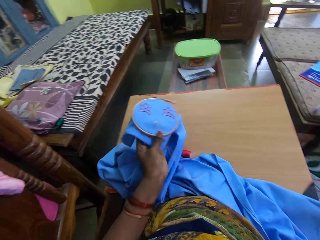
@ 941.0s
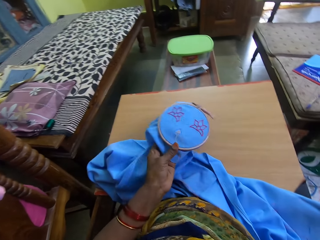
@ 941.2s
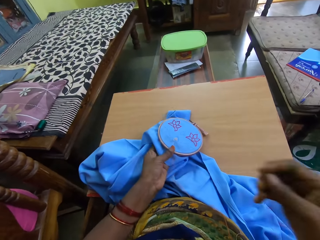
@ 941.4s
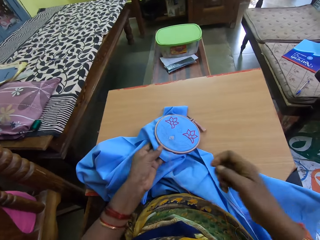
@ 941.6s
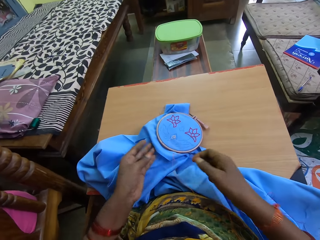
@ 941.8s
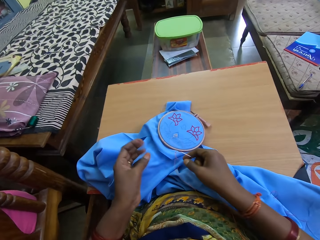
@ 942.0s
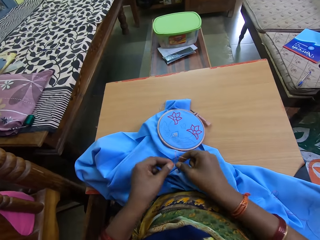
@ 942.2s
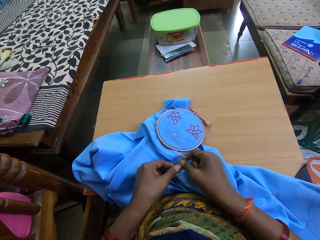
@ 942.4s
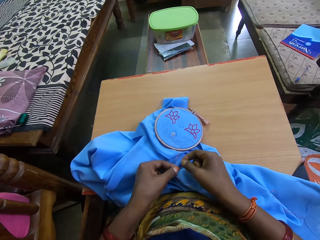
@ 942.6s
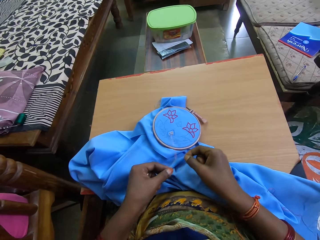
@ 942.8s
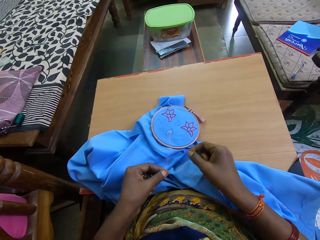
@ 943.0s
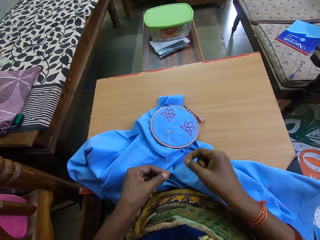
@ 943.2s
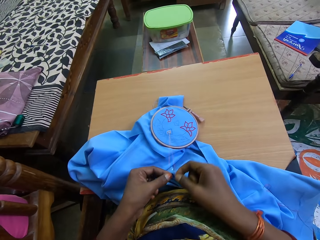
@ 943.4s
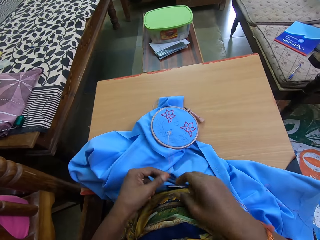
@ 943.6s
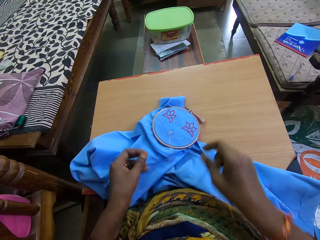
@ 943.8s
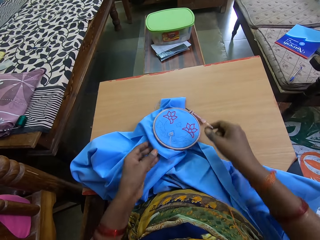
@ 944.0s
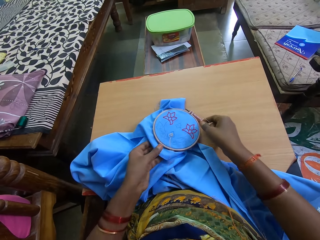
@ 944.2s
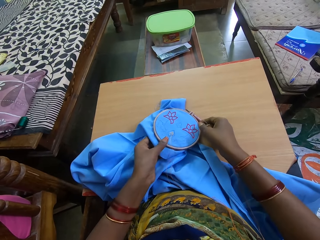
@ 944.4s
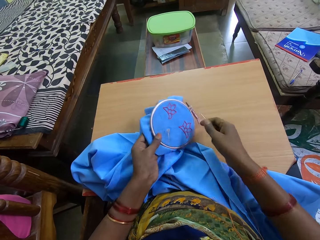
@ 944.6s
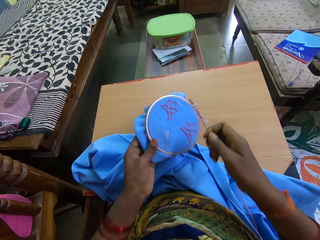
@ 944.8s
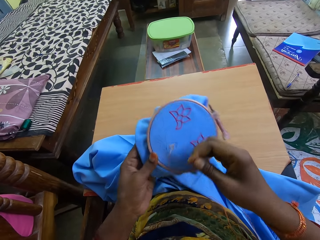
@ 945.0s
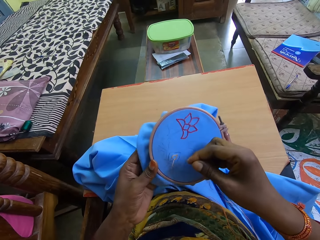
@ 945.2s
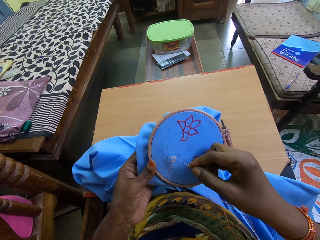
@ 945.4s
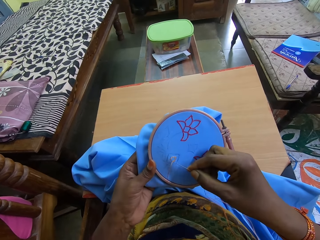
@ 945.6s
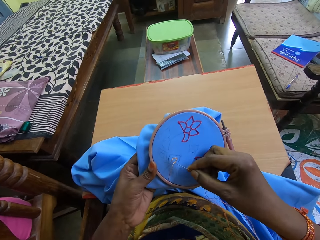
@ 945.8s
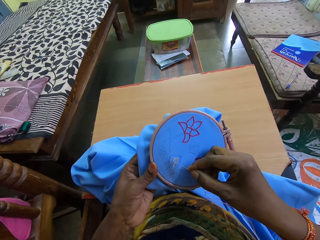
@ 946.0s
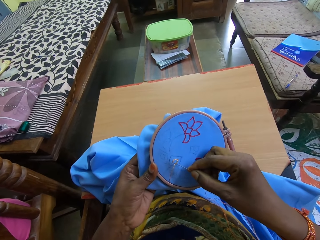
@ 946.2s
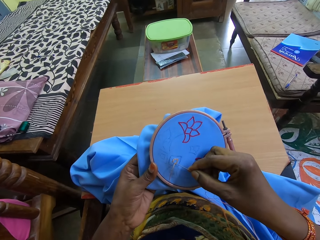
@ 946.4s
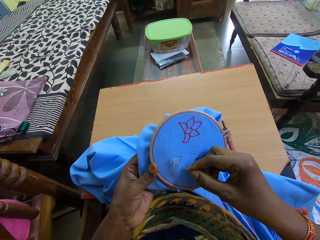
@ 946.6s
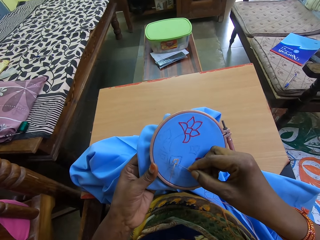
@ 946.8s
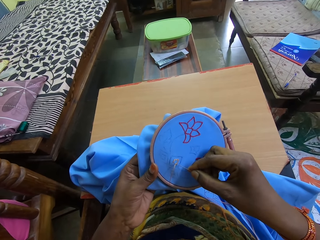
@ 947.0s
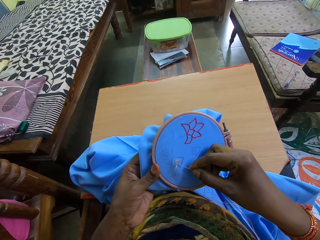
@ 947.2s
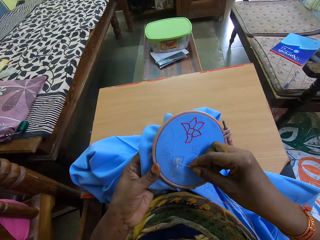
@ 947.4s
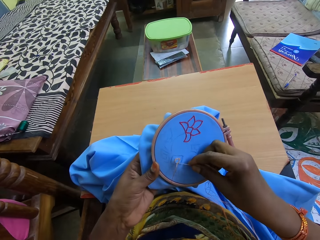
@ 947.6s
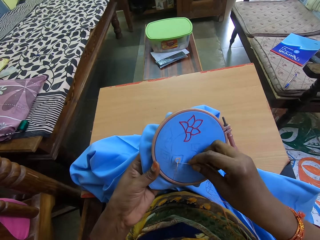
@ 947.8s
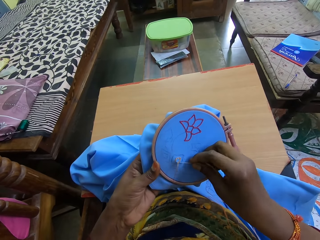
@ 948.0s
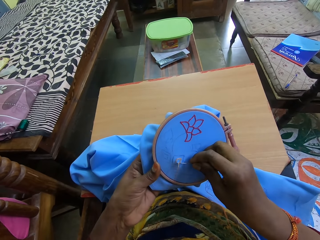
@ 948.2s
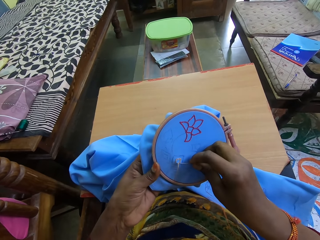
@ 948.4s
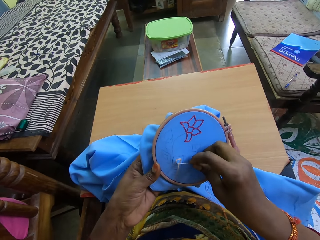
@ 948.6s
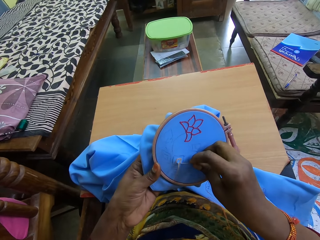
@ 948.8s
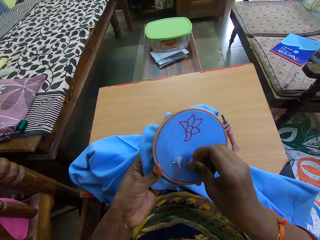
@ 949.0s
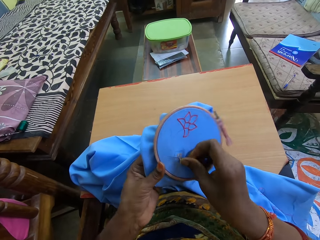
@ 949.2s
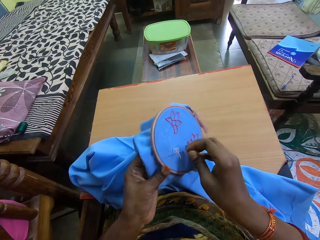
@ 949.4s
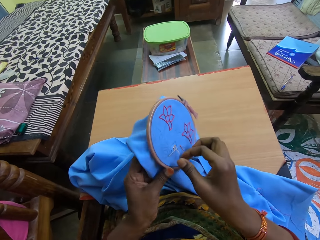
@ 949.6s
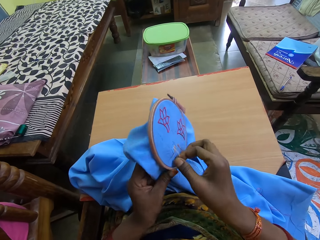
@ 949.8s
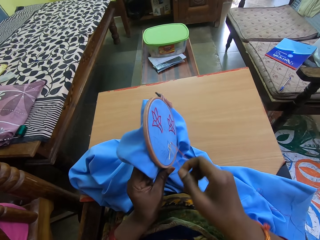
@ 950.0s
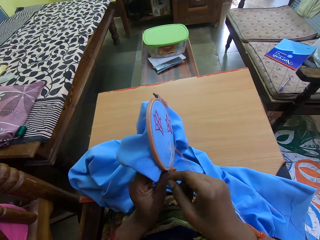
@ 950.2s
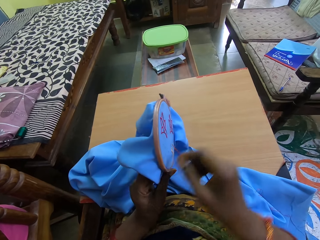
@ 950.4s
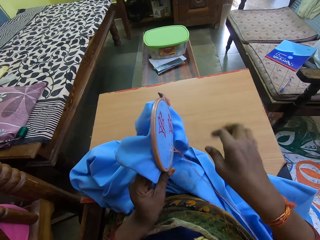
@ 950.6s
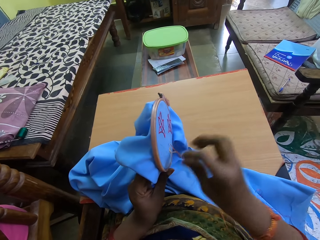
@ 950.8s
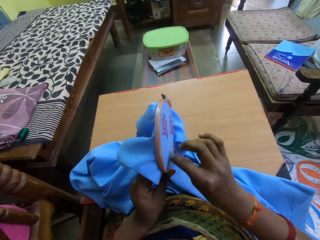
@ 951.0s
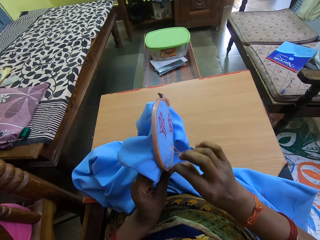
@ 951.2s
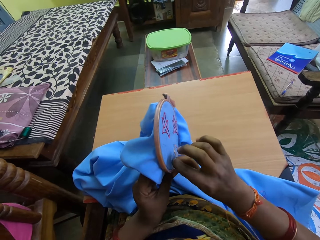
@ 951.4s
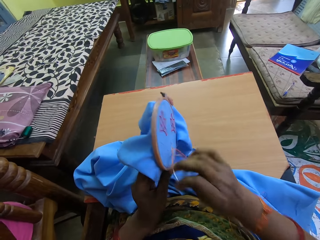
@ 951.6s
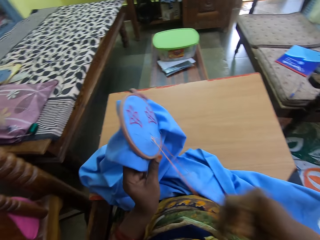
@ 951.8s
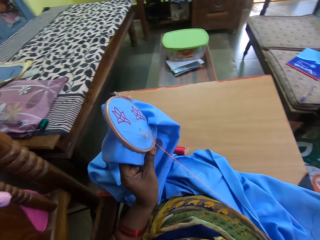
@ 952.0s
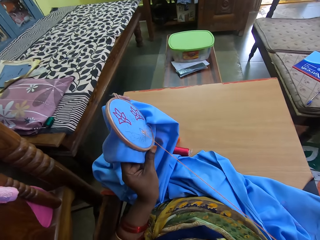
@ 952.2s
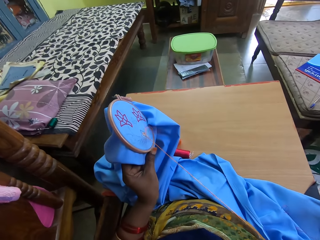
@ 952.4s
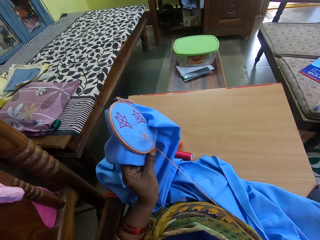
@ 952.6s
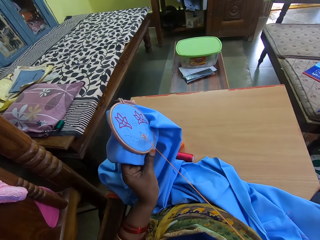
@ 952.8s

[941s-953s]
The camera wearer drops the blue cloth and the embroidery hoop in her left hand on a table. She adjusts the thread on the blue cloth in the embroidery hoop on the table with both hands. She takes the blue cloth and the embroidery hoop from the table with her left hand. She stitches the blue cloth in the embroidery hoop in her left hand with the needle and thread in her right hand.

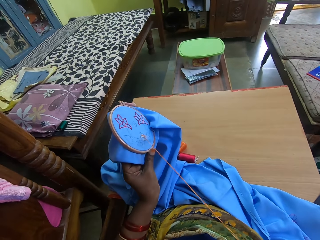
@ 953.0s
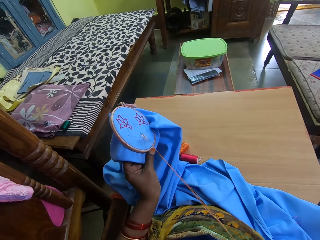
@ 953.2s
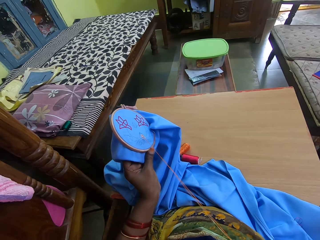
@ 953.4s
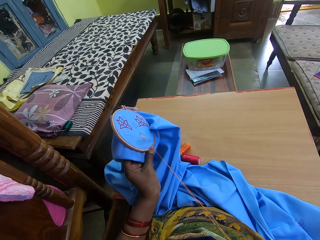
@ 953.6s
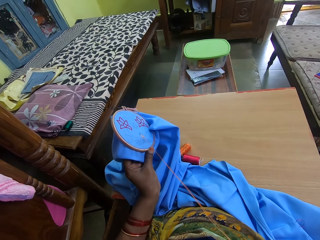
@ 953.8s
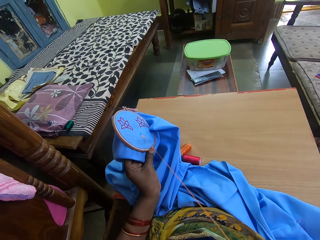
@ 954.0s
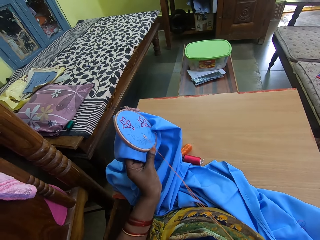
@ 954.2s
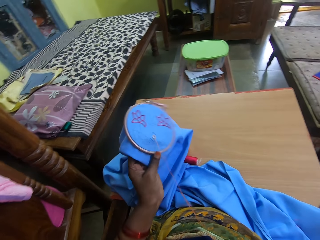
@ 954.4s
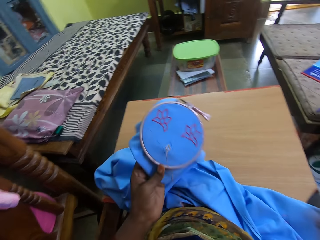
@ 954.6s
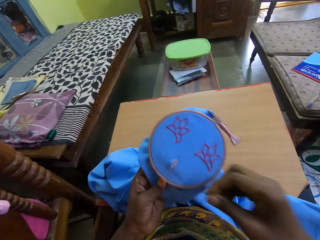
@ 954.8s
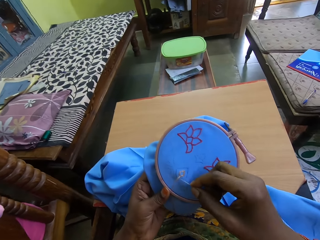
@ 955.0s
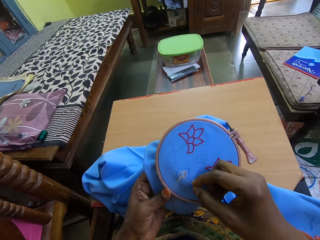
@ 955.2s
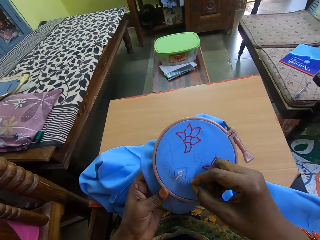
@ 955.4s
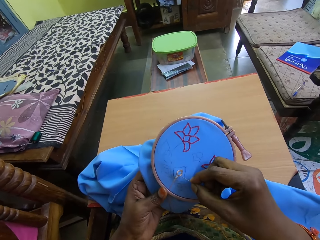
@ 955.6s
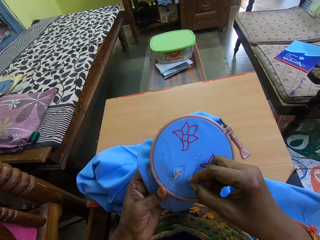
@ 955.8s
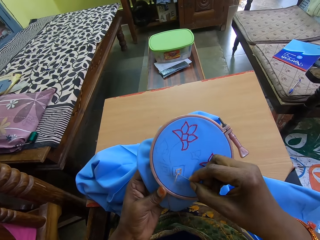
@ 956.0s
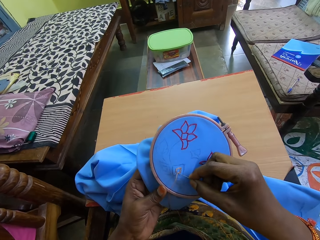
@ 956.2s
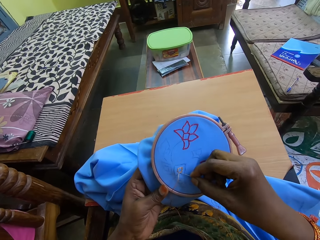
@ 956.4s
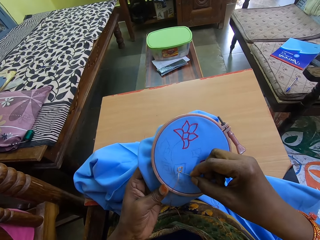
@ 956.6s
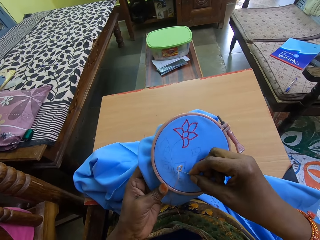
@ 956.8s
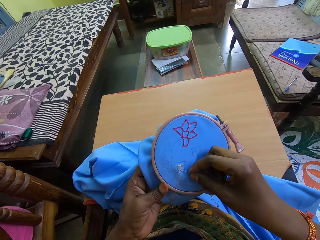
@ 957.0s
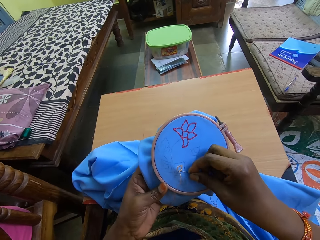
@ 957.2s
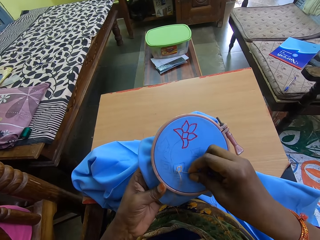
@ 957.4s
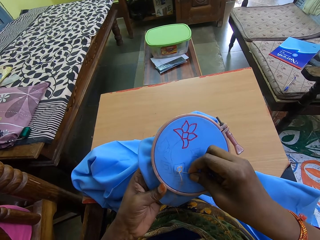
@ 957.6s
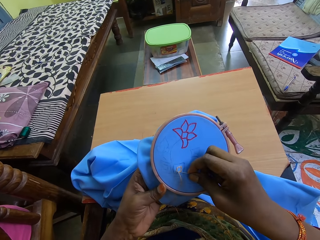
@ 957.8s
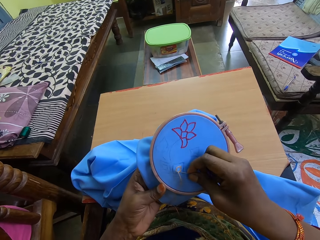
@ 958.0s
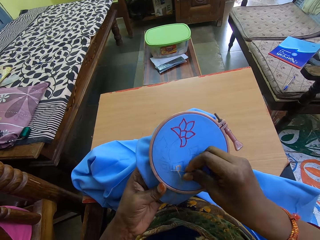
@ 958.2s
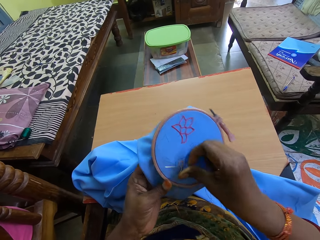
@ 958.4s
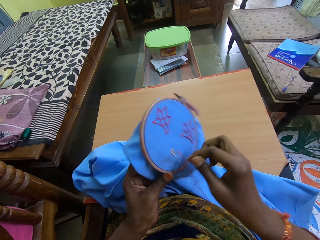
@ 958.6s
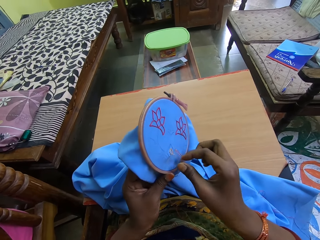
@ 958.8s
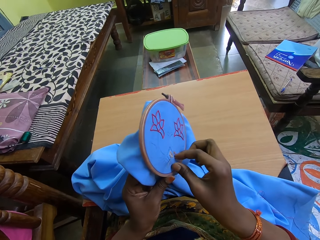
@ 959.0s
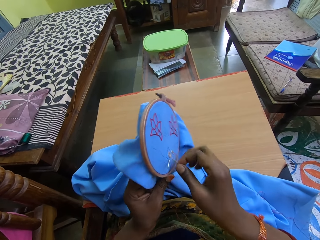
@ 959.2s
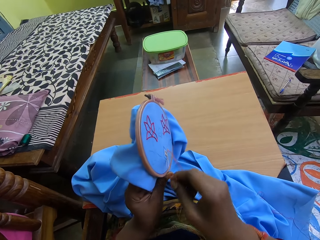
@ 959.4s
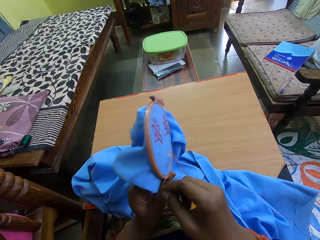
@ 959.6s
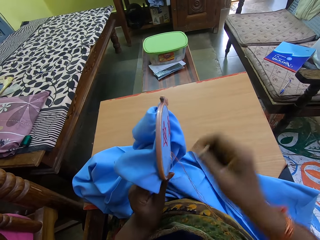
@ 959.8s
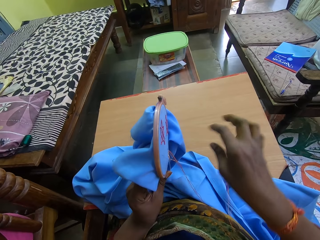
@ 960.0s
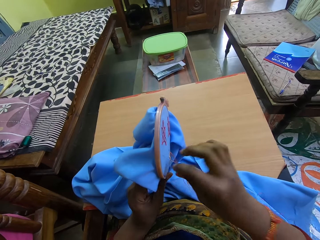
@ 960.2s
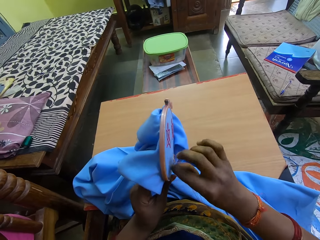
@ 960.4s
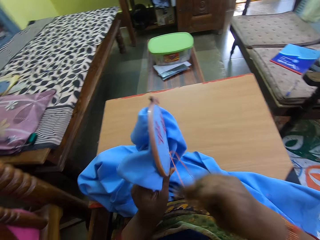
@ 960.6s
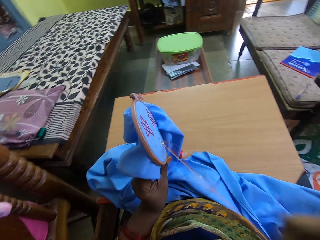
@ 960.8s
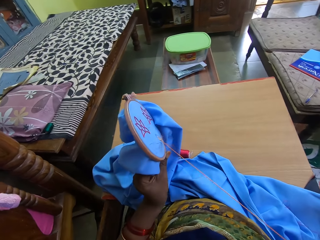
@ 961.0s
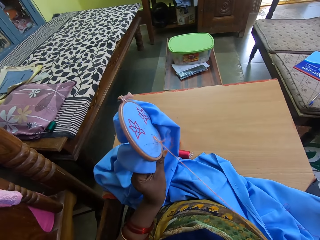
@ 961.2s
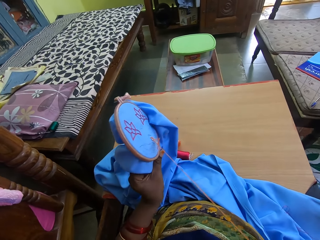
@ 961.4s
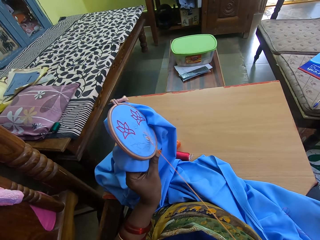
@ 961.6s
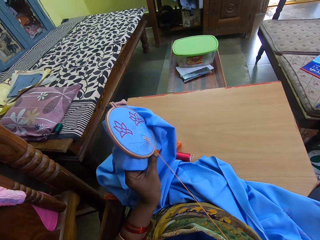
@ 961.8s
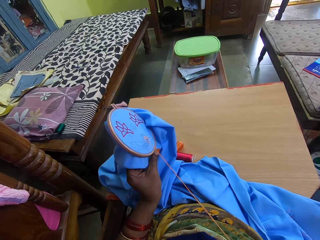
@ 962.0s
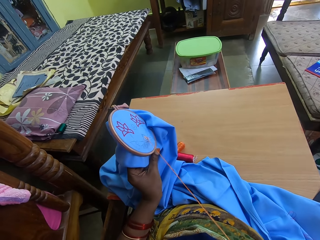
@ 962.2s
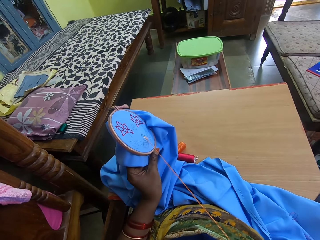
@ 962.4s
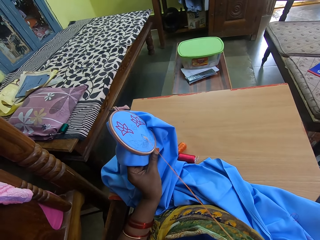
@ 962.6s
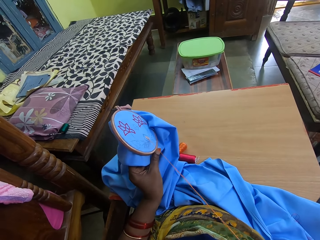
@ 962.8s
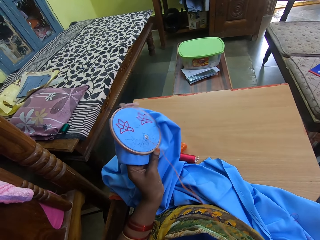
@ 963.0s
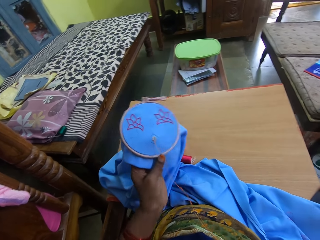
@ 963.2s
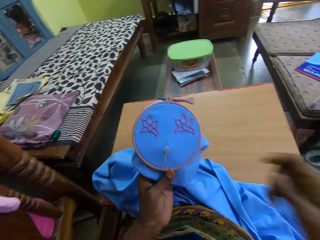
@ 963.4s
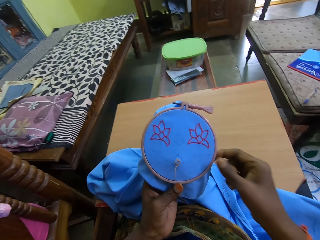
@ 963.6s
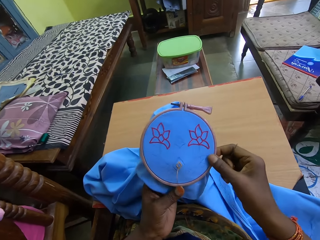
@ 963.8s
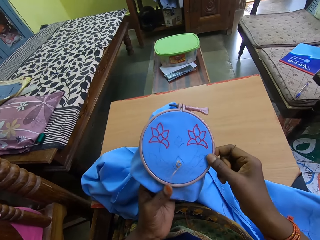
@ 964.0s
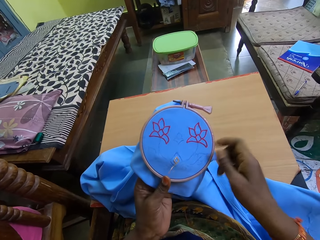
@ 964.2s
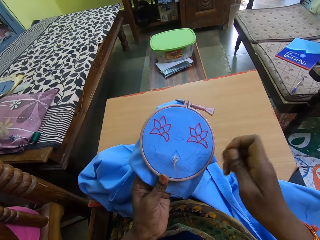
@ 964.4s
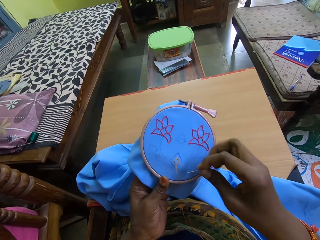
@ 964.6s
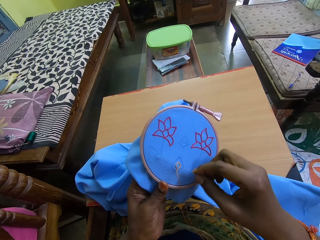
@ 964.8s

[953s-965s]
The camera wearer sews the seed bead embroidery. They pull the sewing thread. They hold the blue cloth and the embroidery hoop with both hands.
